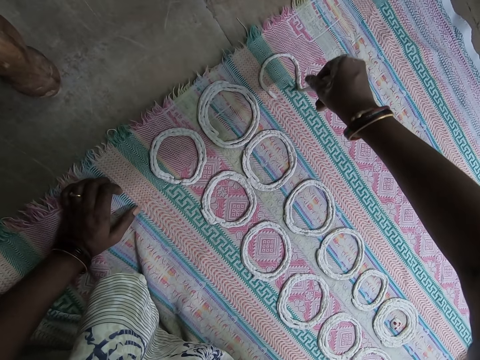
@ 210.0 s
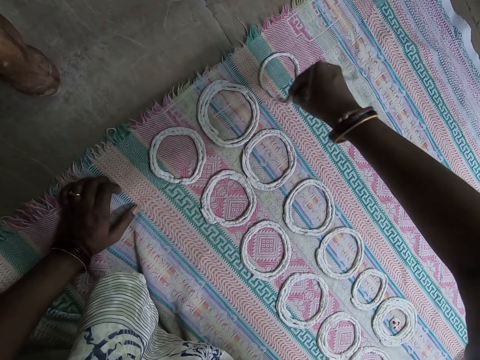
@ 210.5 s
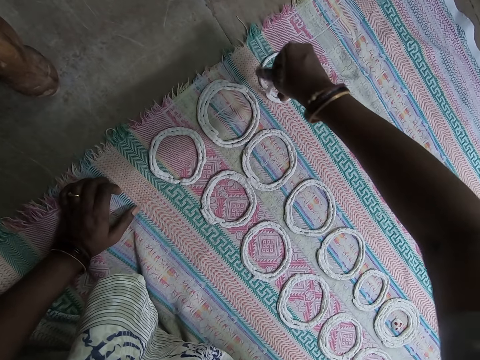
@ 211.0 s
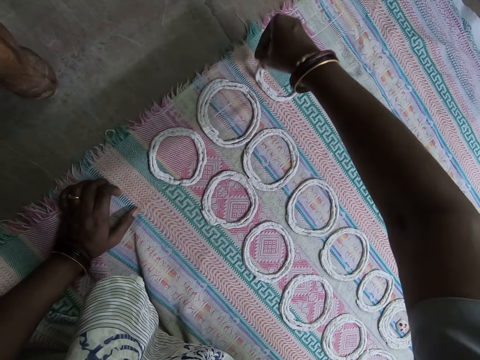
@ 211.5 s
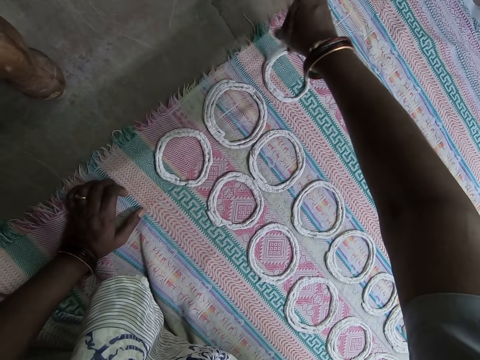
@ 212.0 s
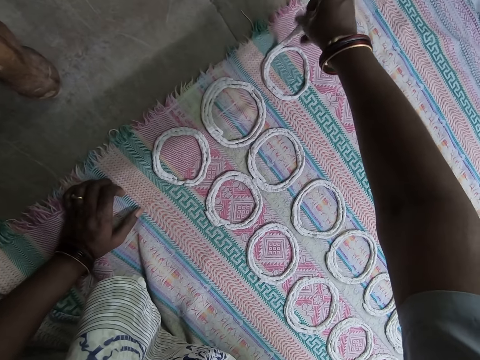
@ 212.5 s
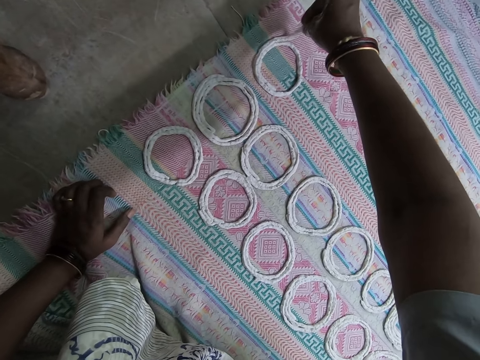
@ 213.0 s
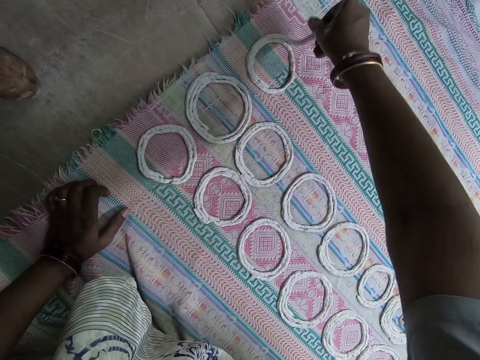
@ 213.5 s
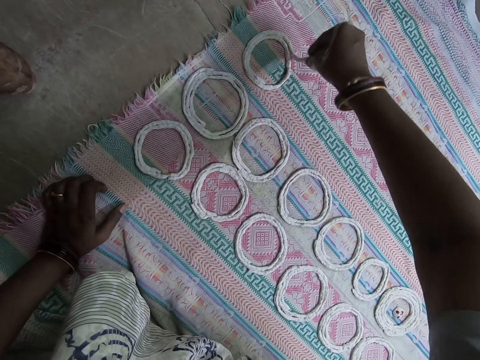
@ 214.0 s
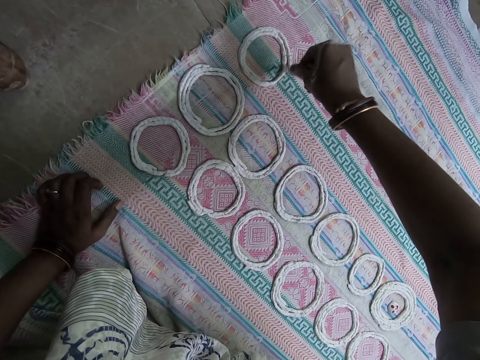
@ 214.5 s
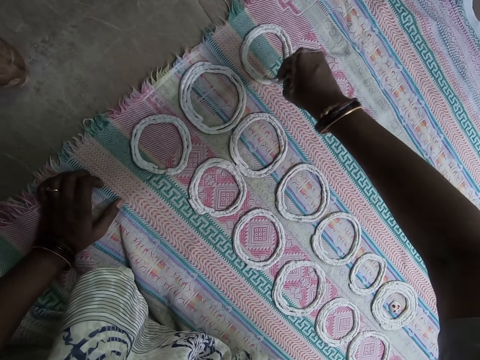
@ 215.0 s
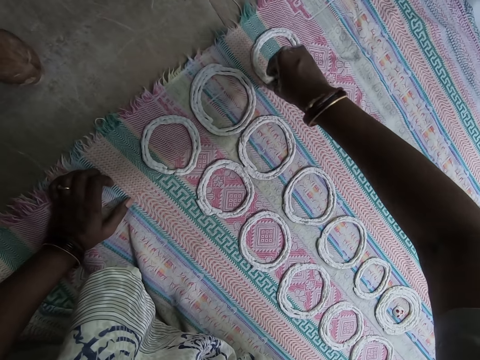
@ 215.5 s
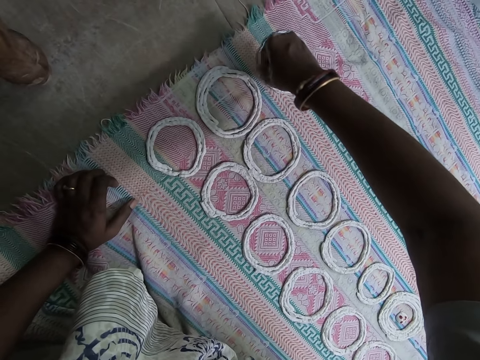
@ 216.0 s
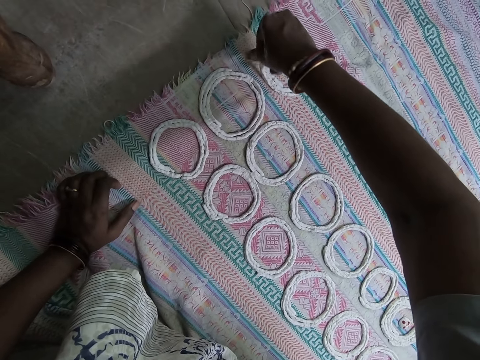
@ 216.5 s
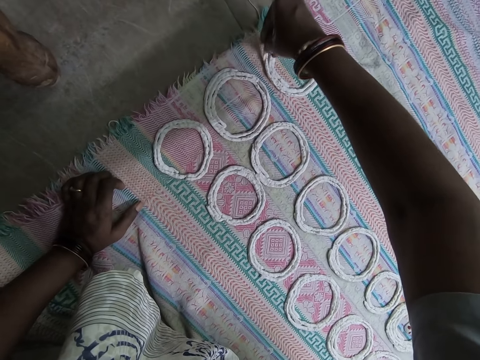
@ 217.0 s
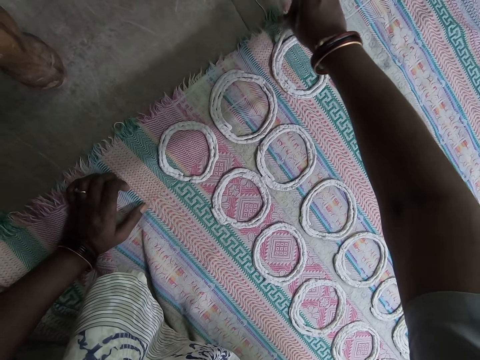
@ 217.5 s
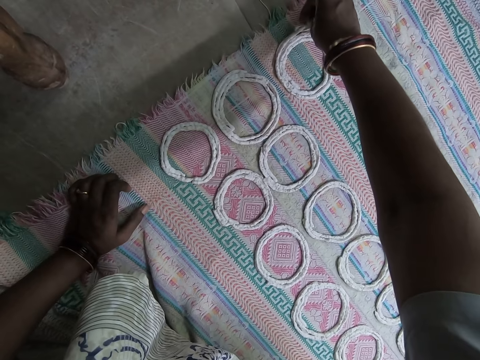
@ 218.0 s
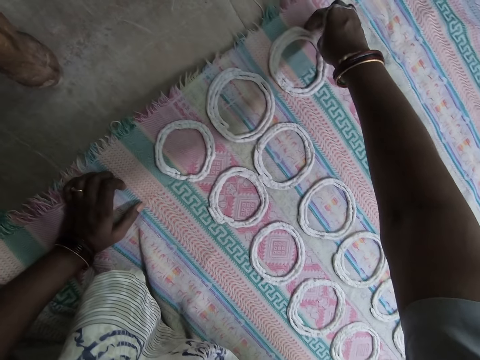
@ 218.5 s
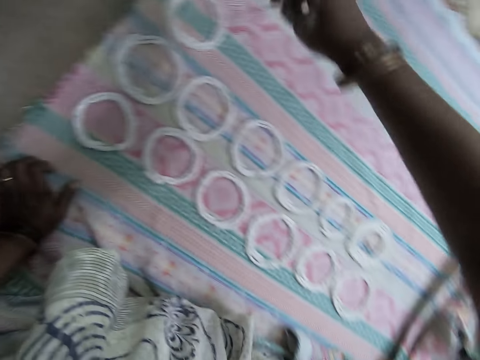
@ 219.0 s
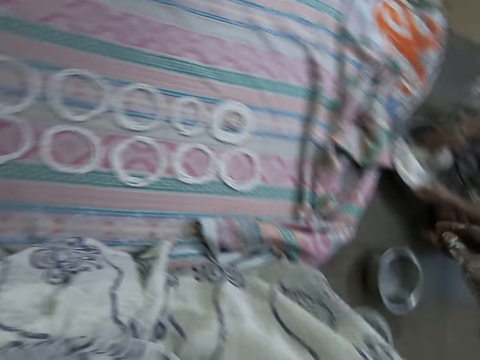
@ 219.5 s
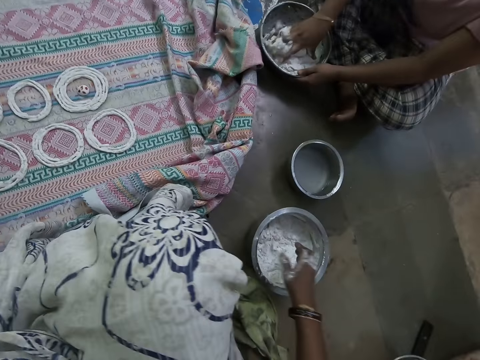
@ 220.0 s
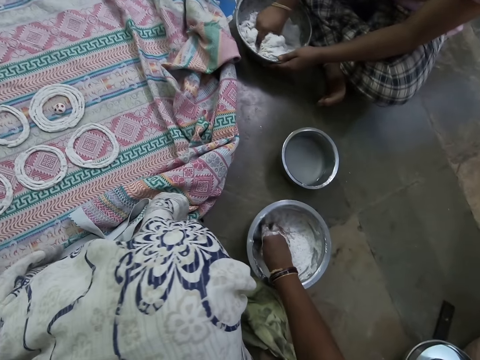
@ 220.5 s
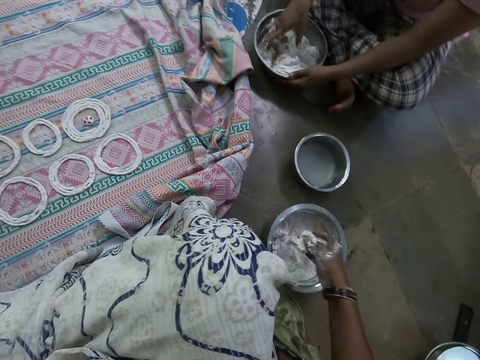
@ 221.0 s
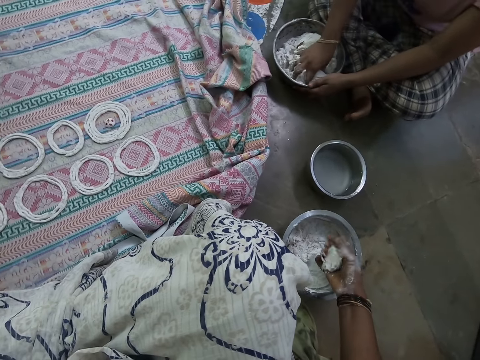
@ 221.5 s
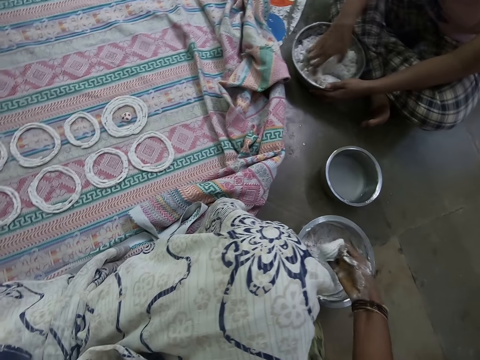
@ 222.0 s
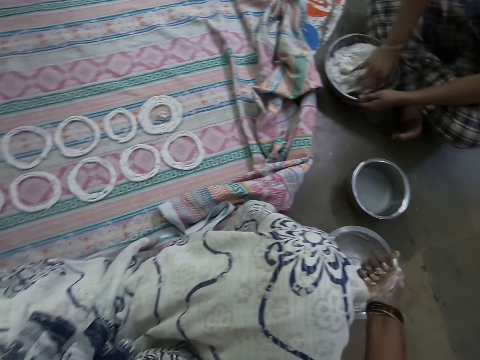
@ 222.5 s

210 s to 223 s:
The camera wearer moves around. A woman mixes something in a pot. The camera wearer scoops dough from the stainless bowl with her right hand. She kneads the dough from the stainless bowl in her right hand.

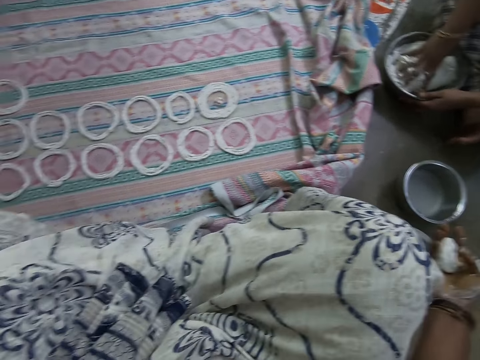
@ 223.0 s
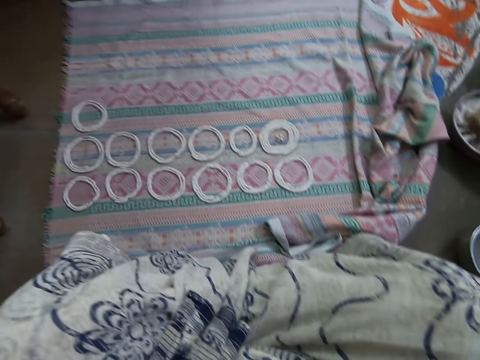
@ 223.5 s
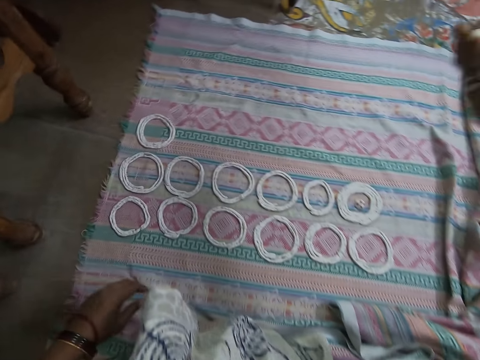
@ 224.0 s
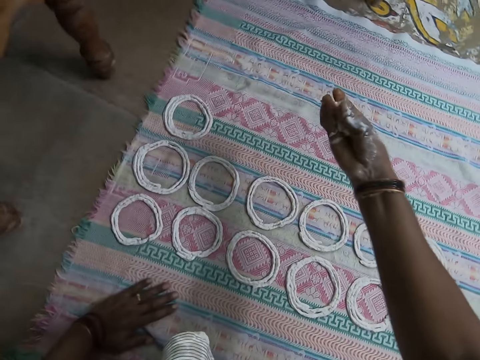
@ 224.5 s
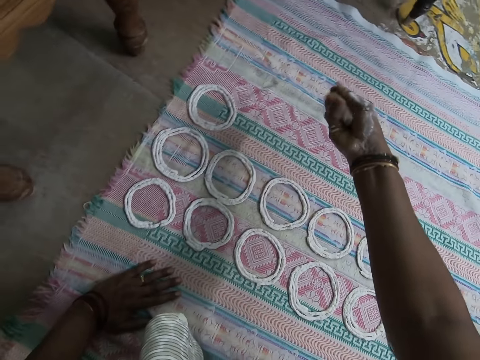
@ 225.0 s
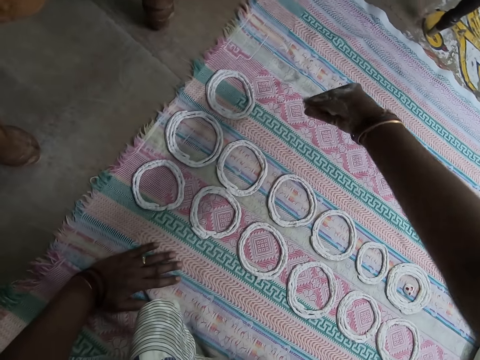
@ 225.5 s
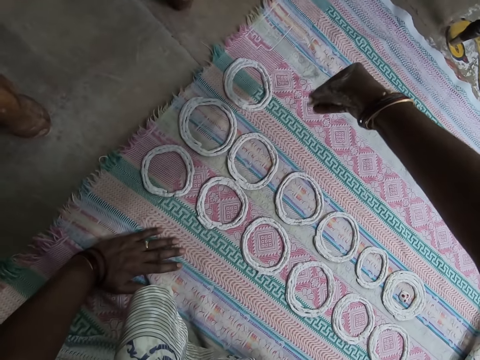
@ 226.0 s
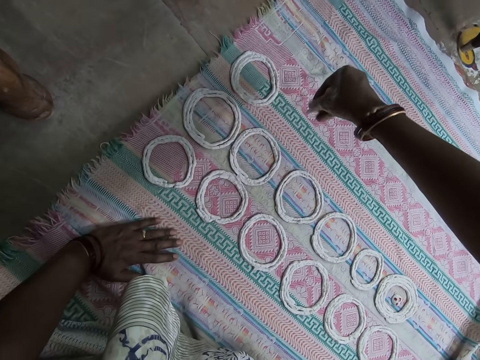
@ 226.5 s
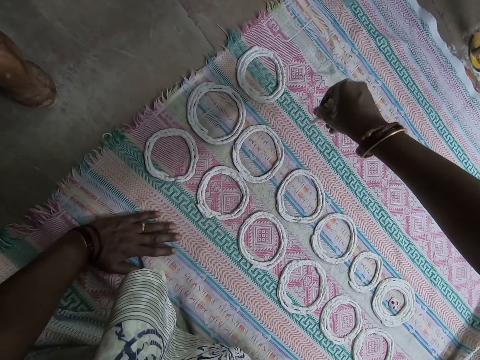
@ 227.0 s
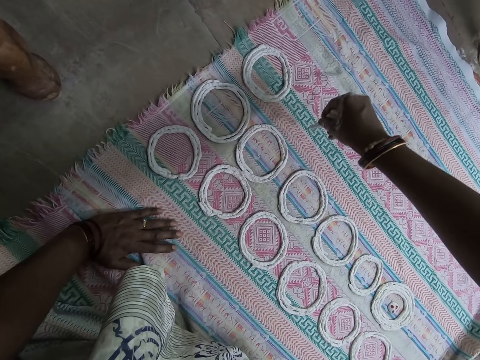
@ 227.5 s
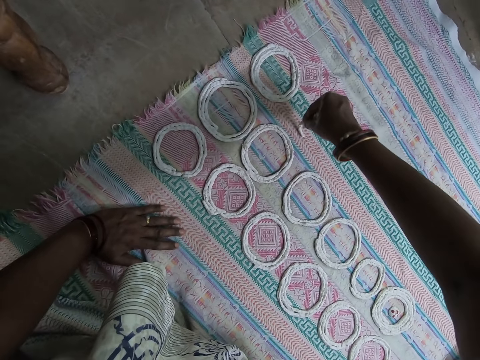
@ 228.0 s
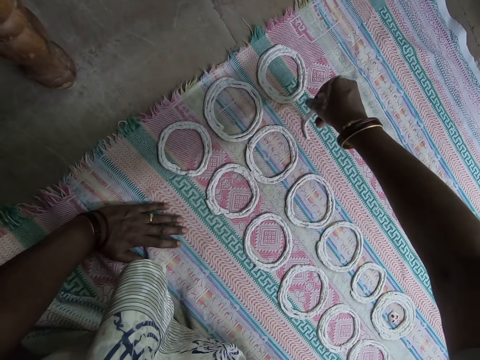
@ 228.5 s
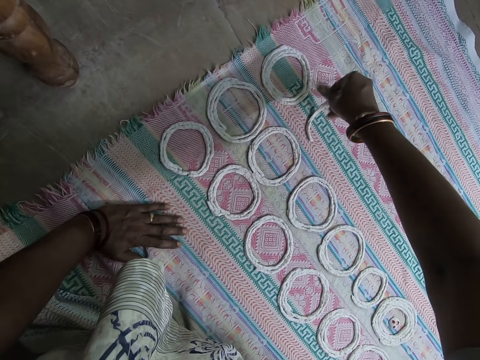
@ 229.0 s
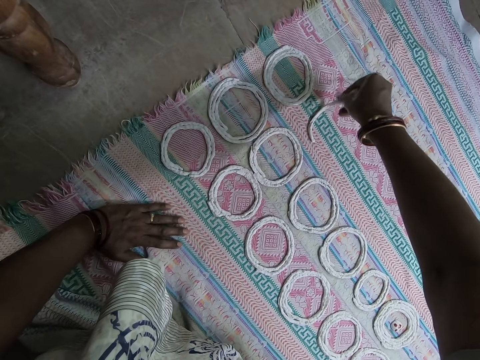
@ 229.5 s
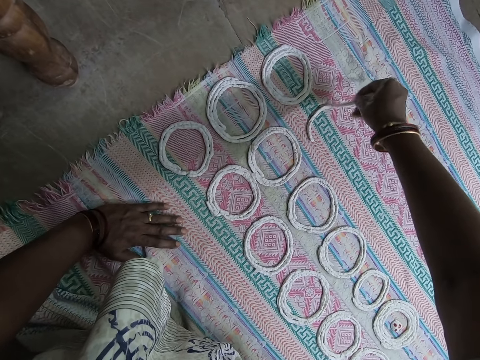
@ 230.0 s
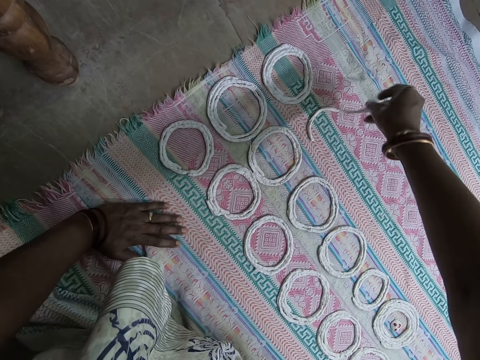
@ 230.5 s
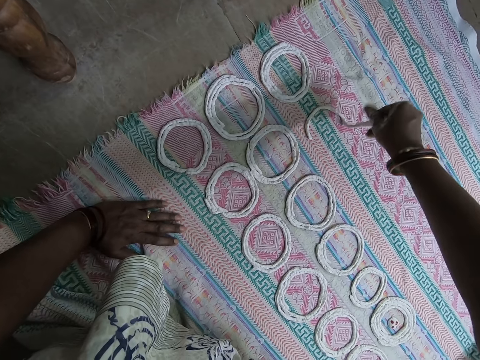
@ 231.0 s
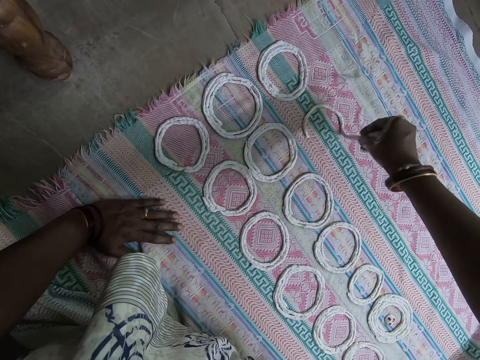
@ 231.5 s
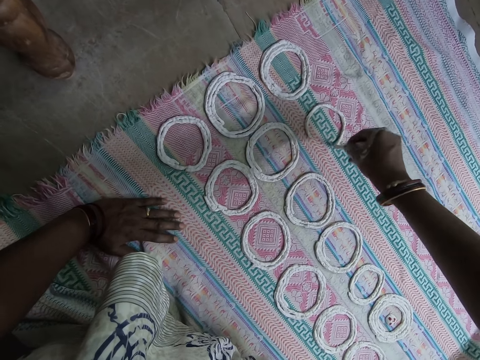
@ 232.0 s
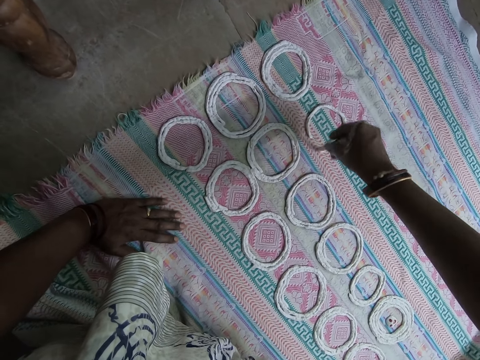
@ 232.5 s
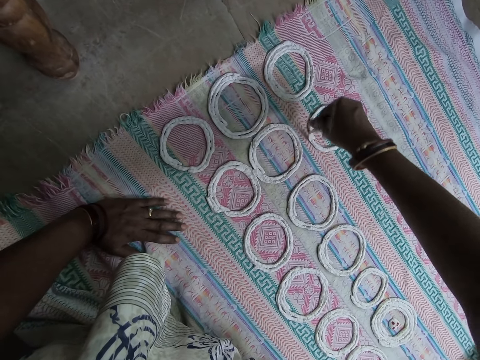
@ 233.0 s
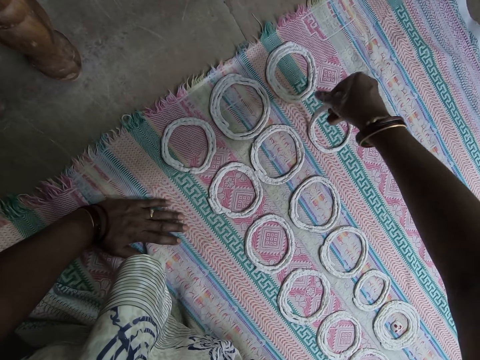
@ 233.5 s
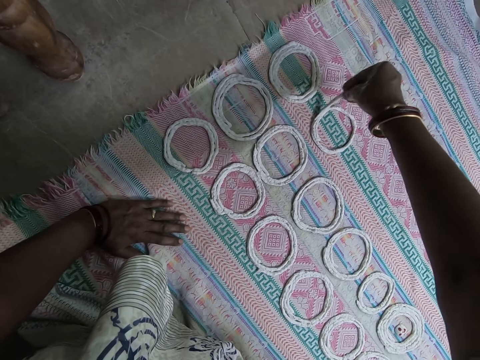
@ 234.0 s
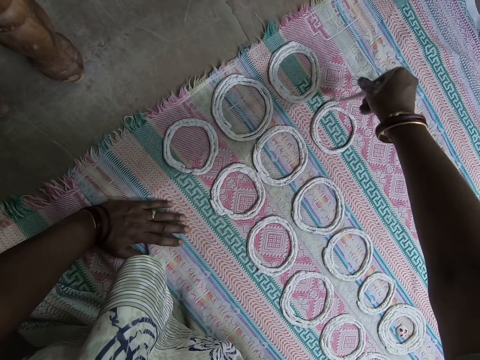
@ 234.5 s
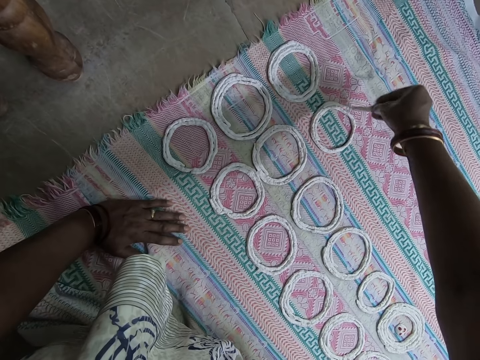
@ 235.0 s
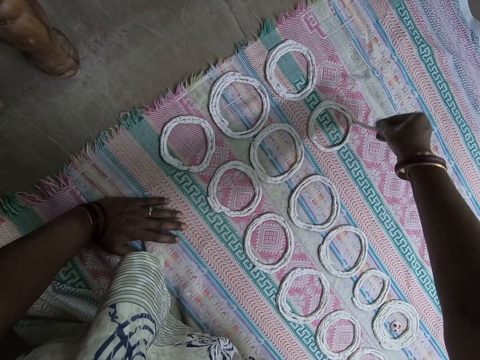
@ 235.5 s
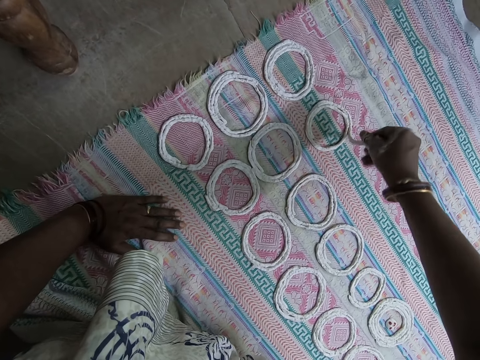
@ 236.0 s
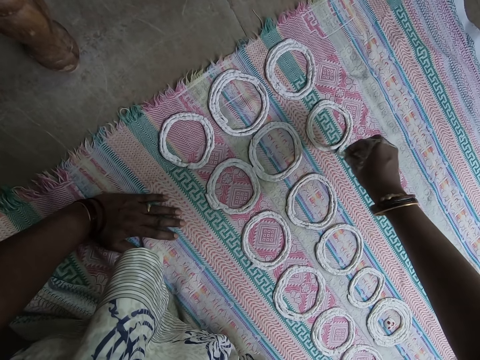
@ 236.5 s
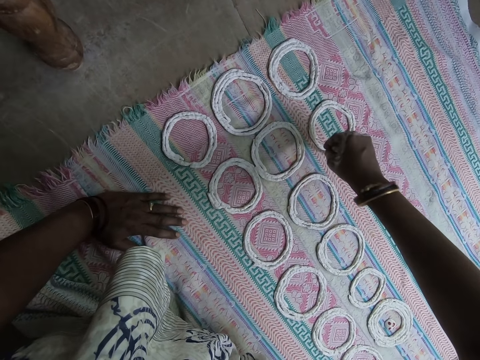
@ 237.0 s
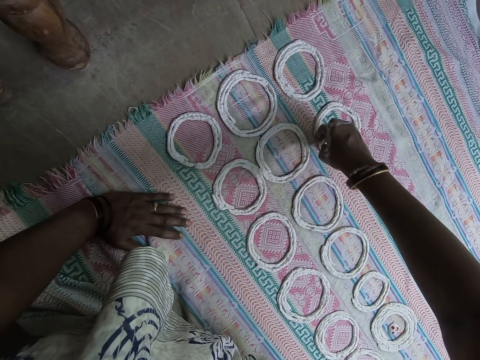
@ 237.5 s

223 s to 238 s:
The camera wearer moves around. She twists something. She casts the dough in circular motions on the cloth with her right hand. She deposits something on the cloth.
